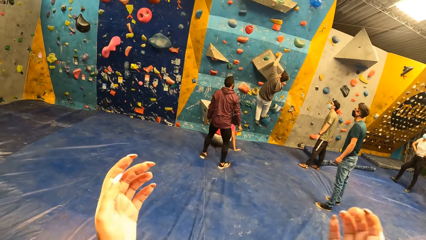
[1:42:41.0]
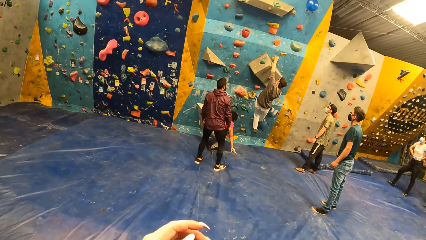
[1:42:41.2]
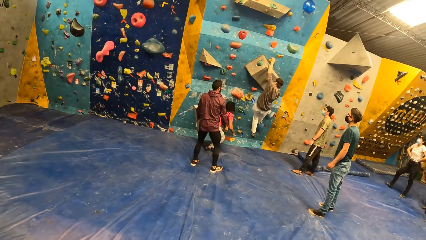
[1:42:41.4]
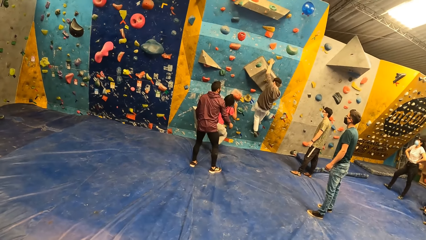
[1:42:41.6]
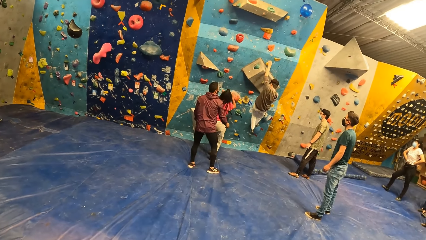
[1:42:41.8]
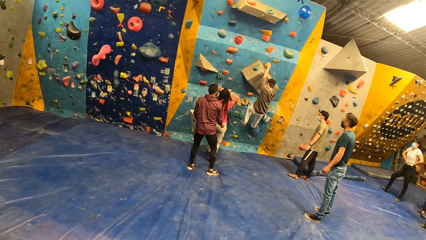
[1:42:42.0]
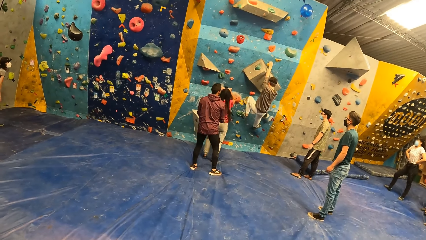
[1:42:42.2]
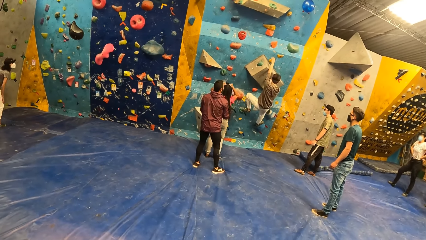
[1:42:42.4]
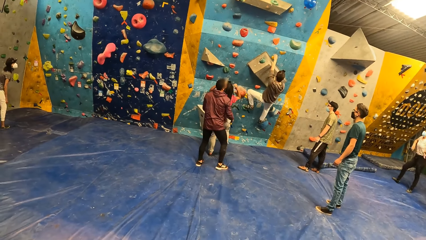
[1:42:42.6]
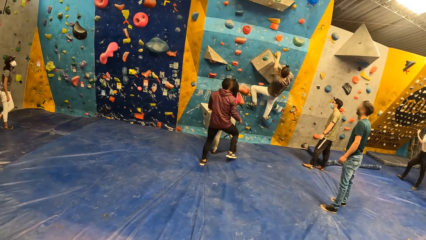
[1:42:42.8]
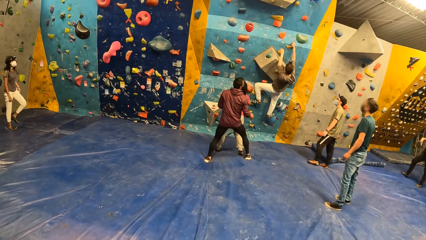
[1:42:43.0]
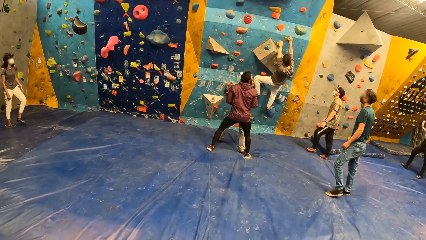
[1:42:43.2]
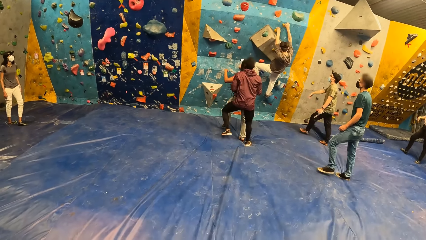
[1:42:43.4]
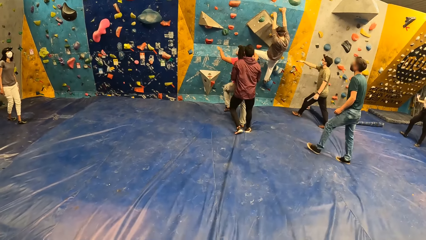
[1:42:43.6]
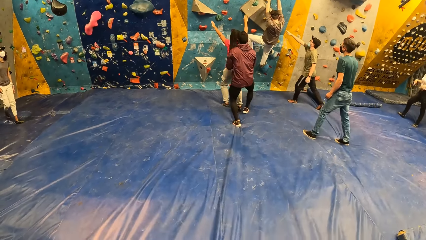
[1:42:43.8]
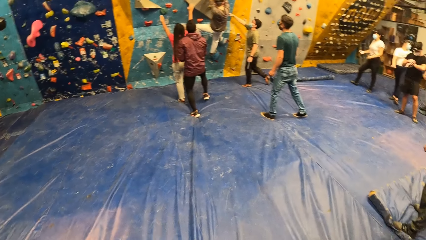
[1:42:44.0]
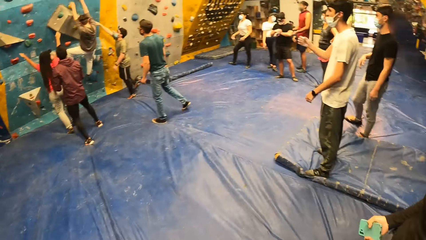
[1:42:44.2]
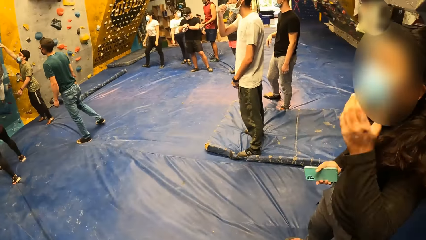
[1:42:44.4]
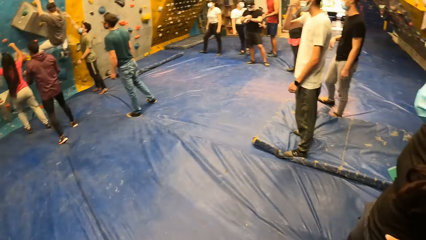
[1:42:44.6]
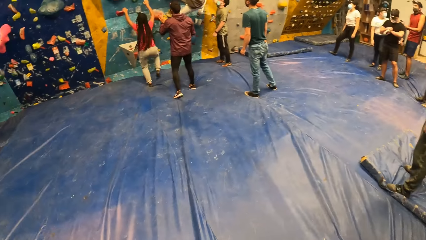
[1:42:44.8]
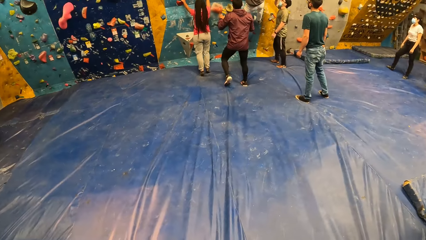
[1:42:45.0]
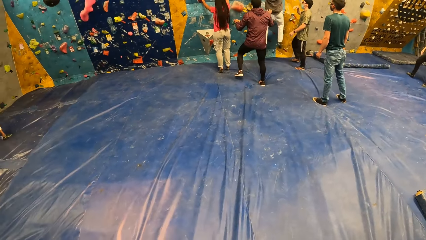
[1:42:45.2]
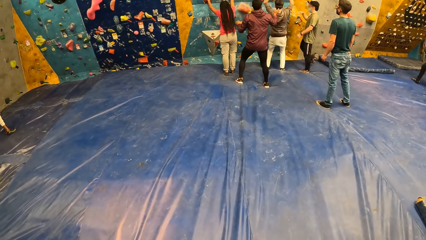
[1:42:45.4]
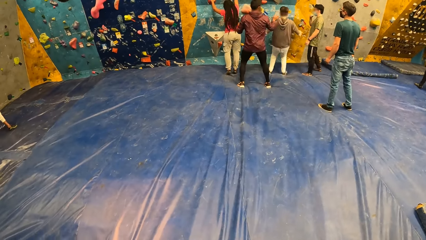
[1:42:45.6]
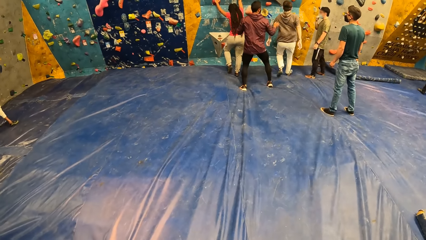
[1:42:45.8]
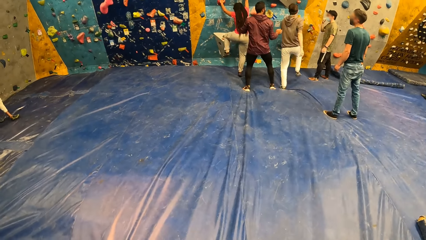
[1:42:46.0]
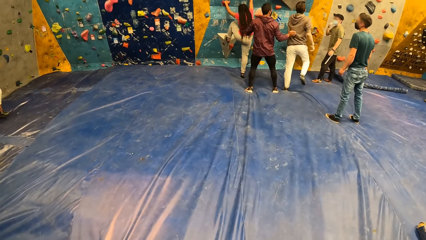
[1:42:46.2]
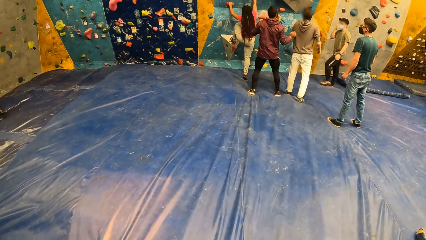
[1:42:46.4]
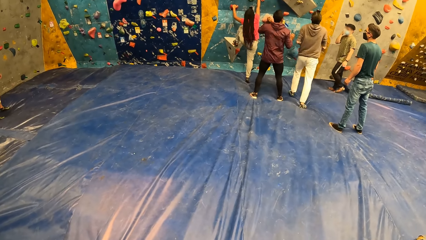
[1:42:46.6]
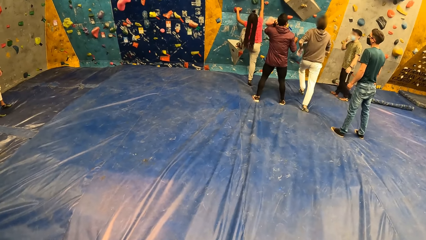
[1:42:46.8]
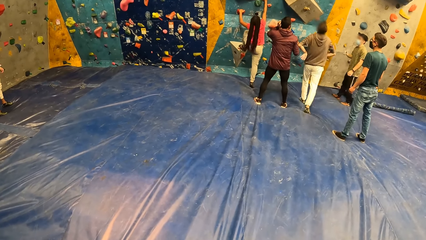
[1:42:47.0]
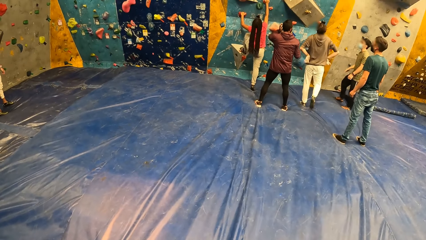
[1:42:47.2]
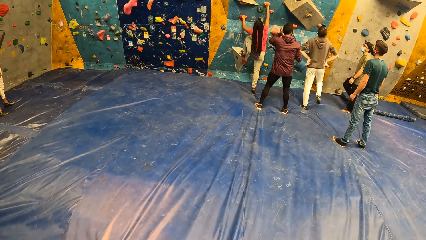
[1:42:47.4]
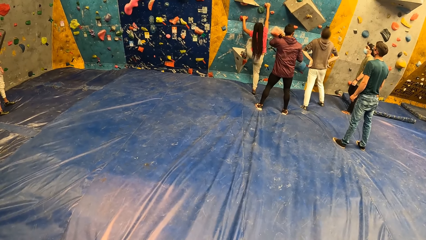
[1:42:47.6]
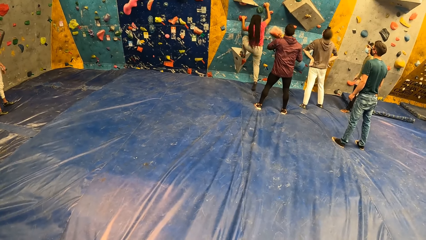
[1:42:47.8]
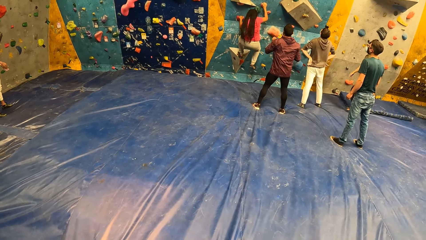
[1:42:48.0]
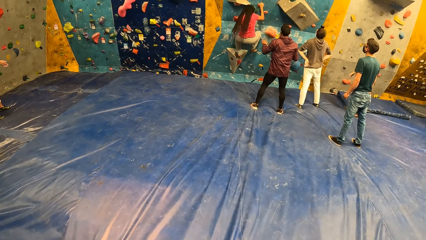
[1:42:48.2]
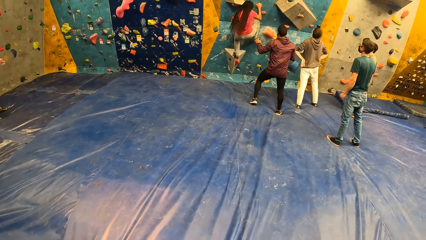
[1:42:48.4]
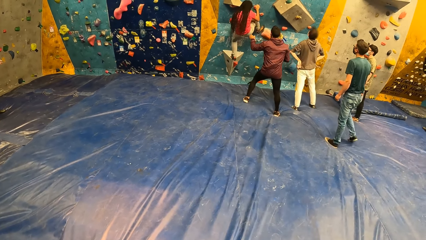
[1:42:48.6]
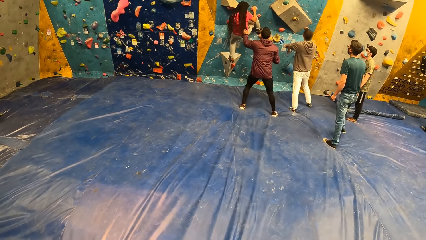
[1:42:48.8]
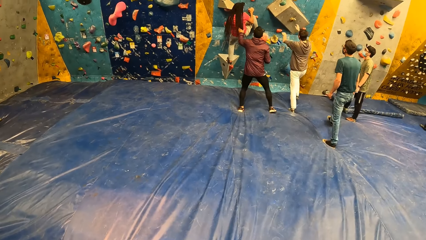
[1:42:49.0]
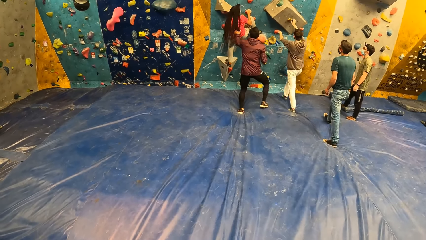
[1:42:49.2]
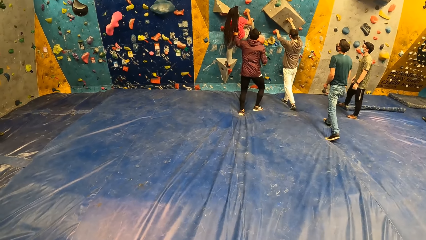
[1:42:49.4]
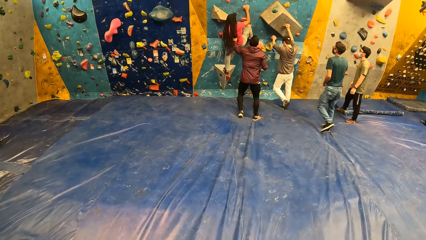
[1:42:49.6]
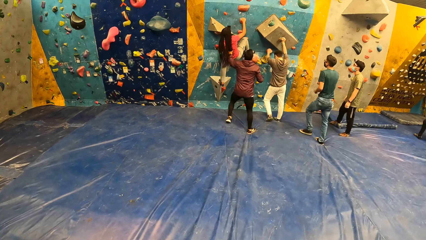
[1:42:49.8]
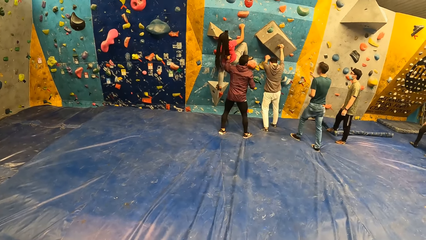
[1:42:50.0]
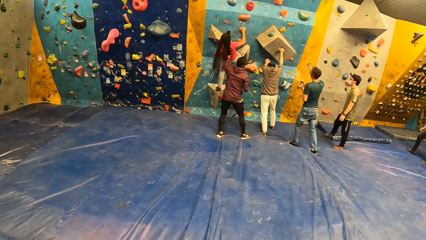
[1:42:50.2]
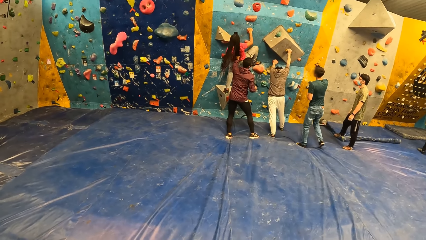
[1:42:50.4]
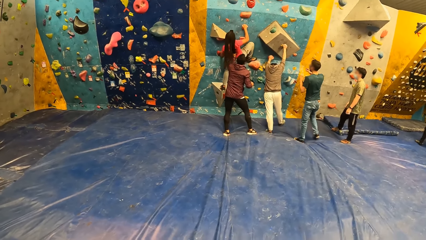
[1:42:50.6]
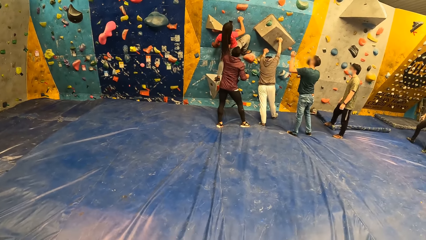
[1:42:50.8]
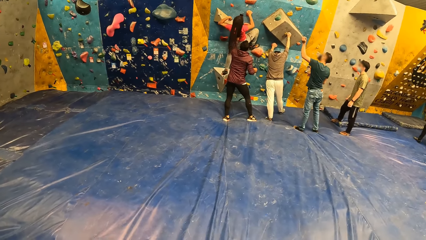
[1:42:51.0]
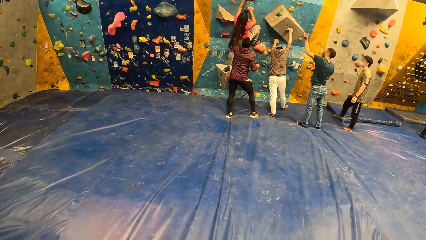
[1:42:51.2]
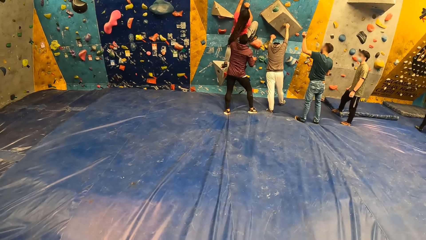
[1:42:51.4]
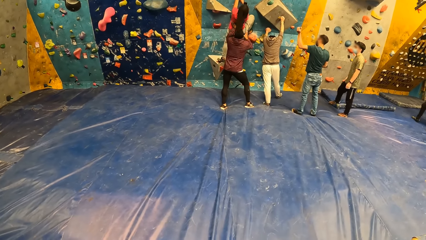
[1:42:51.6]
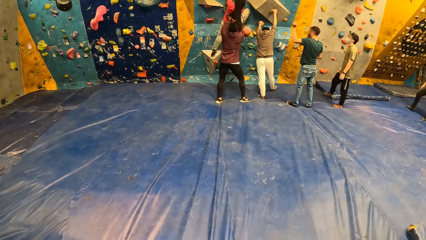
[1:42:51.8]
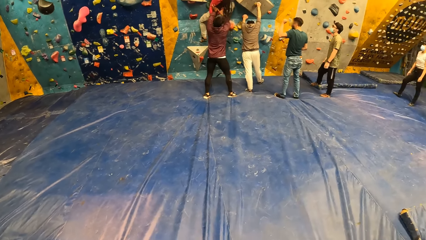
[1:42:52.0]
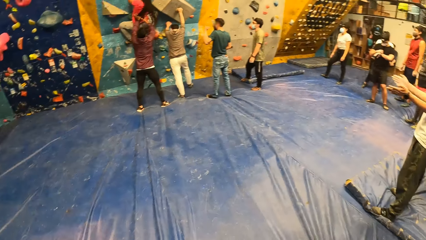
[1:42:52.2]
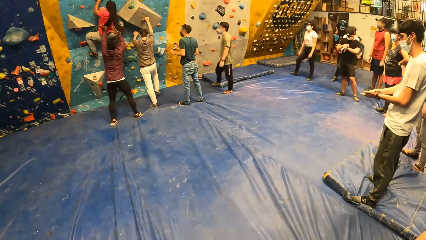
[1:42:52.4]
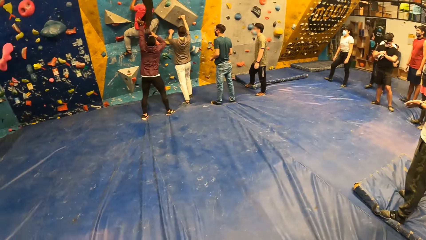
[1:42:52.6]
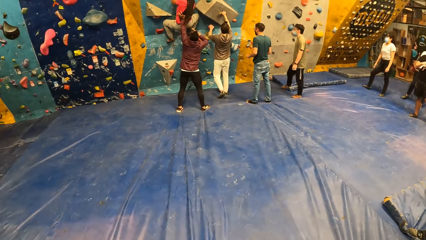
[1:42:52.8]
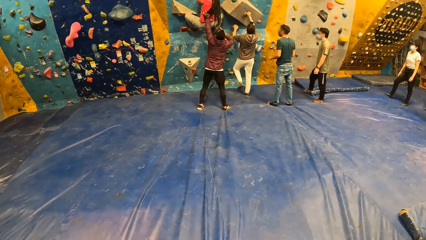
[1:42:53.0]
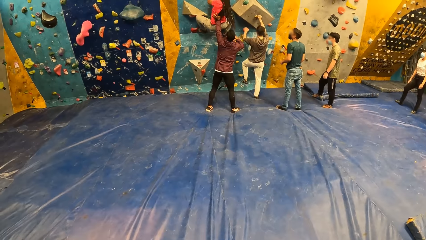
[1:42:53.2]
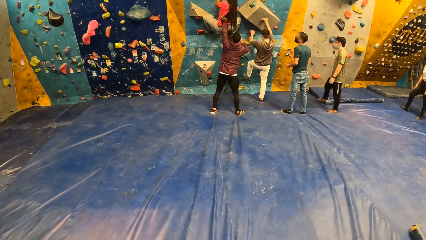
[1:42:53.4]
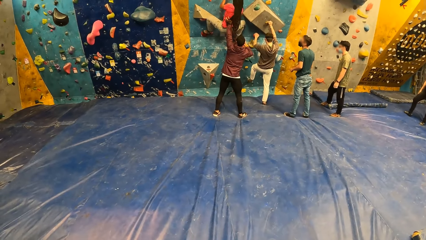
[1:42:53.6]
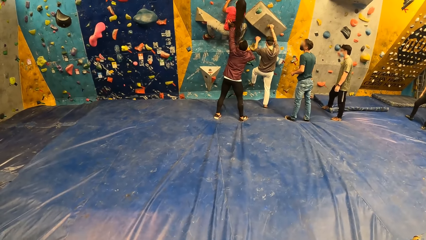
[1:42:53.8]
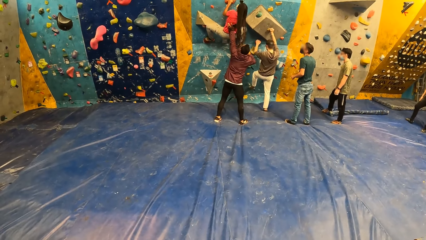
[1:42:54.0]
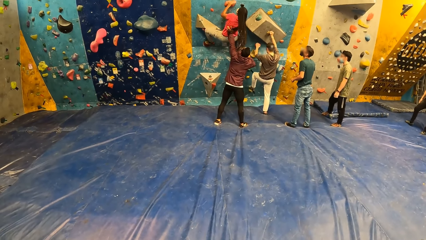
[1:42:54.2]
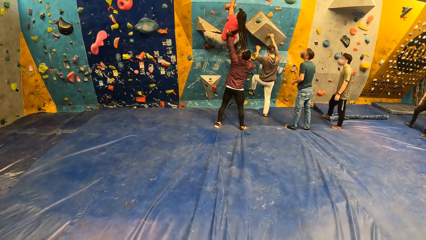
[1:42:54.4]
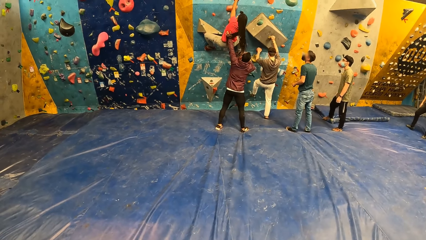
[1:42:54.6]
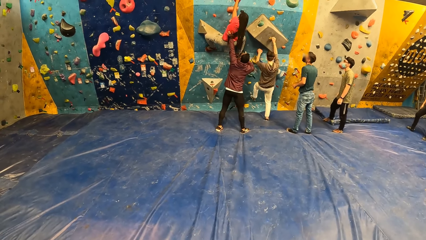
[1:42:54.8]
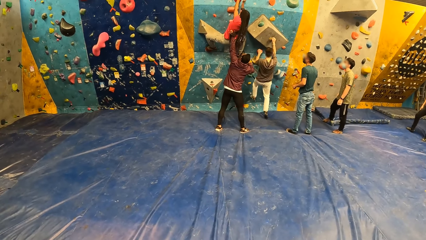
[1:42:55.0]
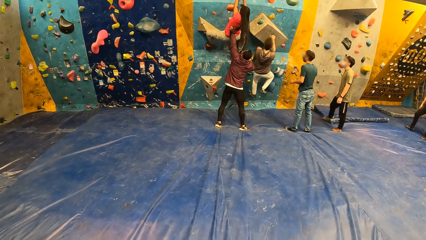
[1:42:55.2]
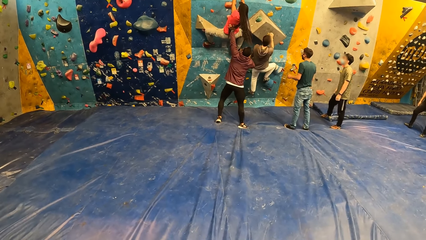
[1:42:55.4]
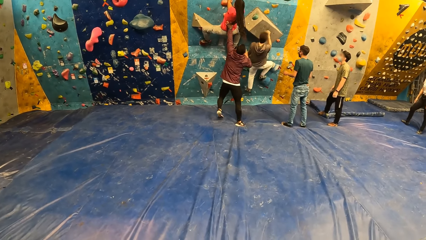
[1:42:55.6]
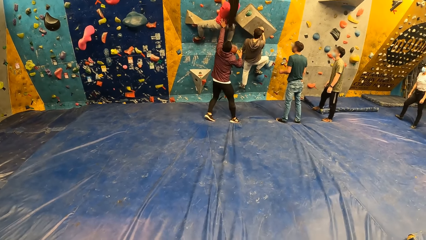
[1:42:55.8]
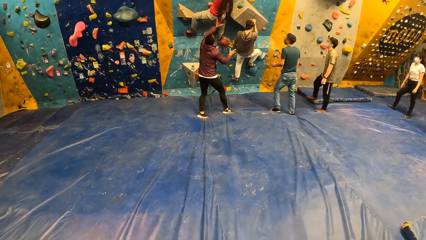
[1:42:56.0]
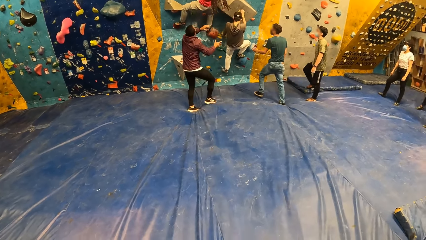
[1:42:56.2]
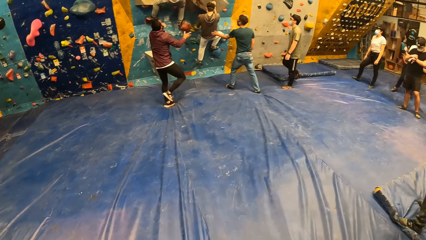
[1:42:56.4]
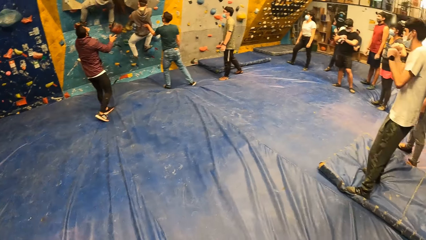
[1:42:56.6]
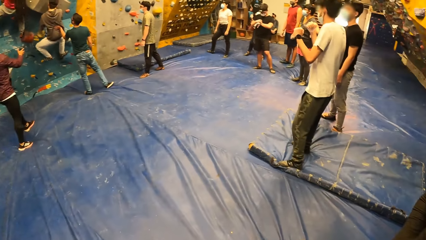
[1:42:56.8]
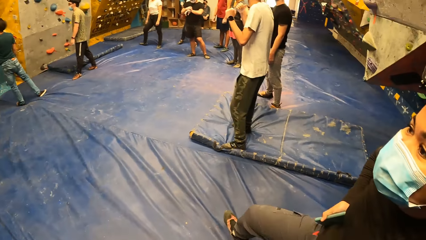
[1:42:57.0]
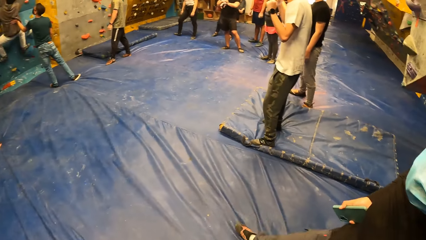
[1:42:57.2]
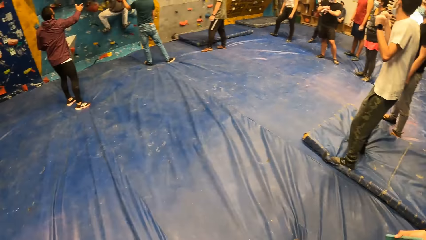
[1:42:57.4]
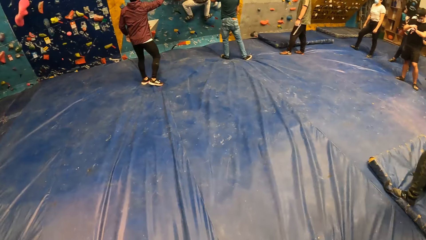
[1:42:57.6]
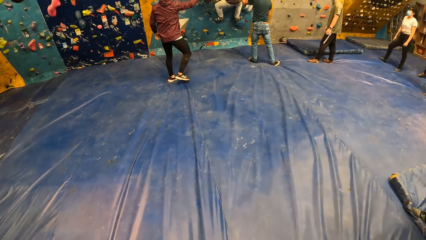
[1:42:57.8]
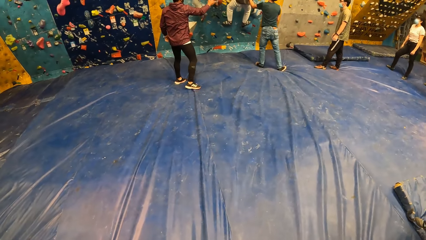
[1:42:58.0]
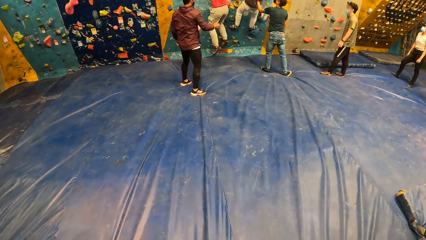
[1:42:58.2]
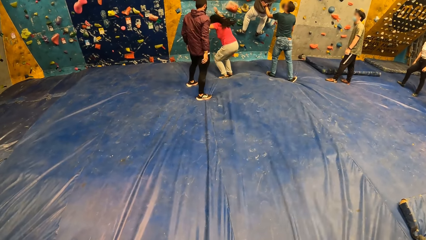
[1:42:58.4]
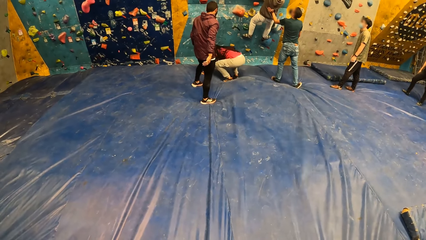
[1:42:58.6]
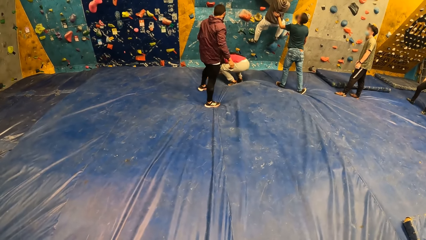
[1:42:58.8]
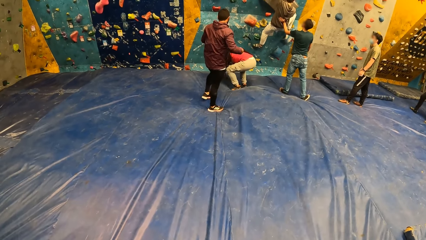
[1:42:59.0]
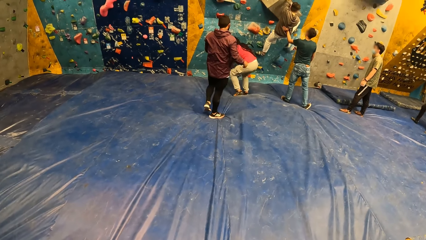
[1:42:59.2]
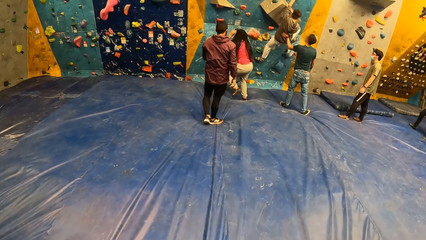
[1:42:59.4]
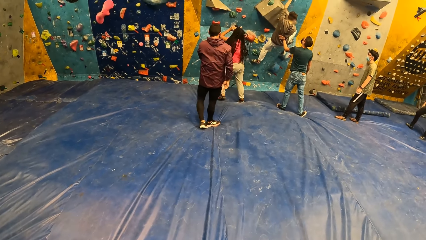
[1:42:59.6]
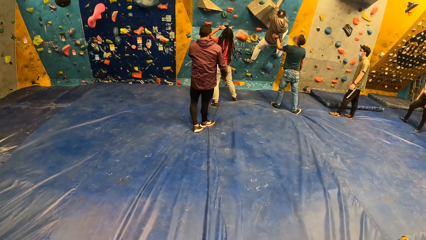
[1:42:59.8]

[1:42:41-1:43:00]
The woman rises from the mat. The camera wearer raises both hands and waves hands. The woman adjusts the head gear with both hands. A man touches another man with his right hand. The camera wearer looks around. The woman holds the rocks on the bouldering wall with both hands. The second man falls from the bouldering wall. The woman climbs the bouldering wall with both hands. A third man touches the woman with his left hand. The second man holds the climb holds on the bouldering wall with both hands. The third man holds the woman with both hands. The third man removes his right hand from the woman. The second man climbs the bouldering wall with both hands. The third man removes his left hand from the woman. A fourth man holds the second man with his left hand. The woman falls from the bouldering wall.
